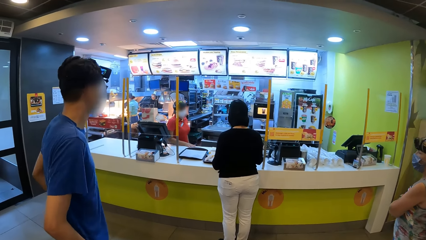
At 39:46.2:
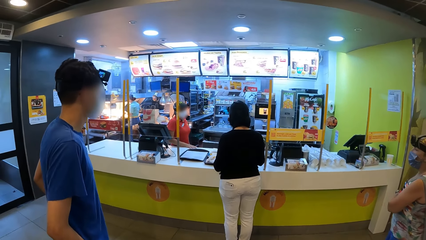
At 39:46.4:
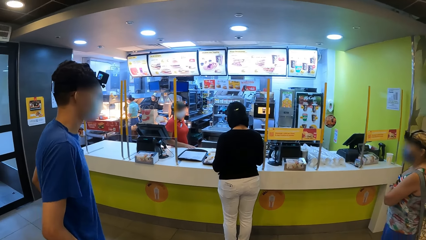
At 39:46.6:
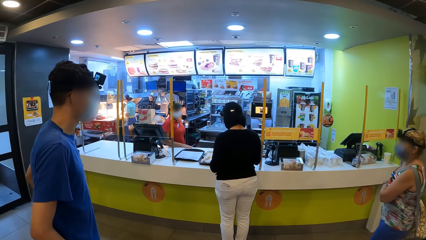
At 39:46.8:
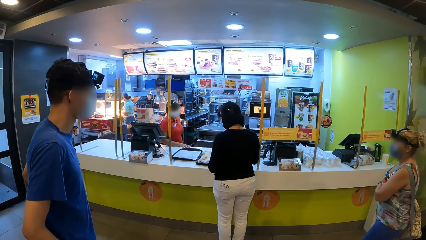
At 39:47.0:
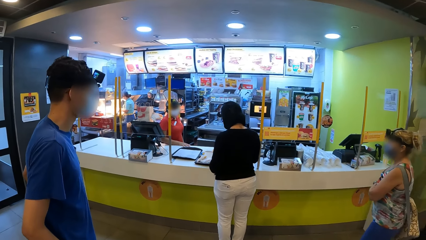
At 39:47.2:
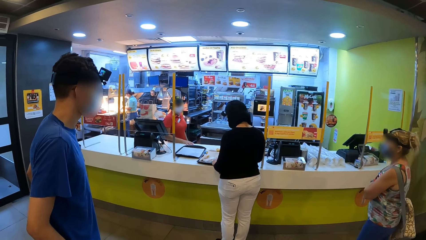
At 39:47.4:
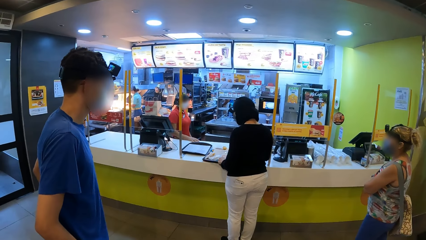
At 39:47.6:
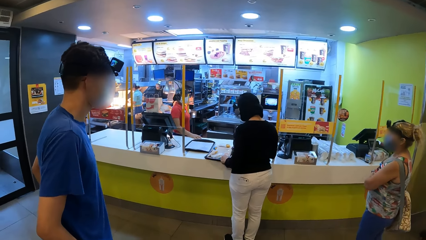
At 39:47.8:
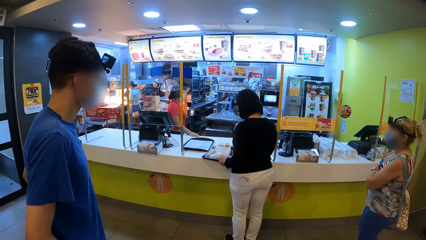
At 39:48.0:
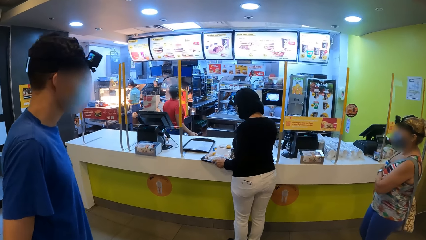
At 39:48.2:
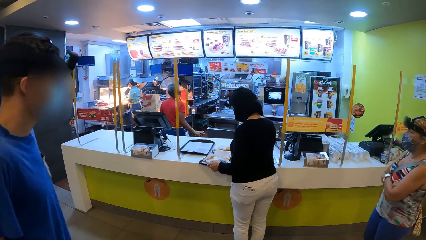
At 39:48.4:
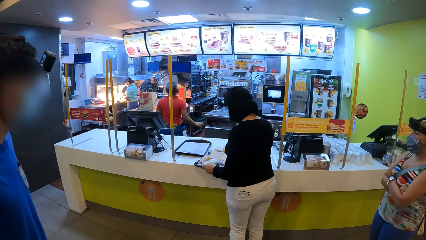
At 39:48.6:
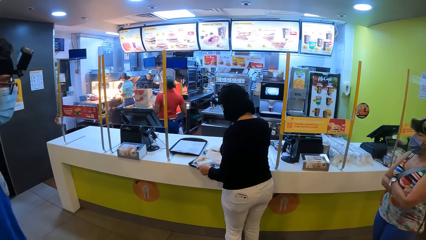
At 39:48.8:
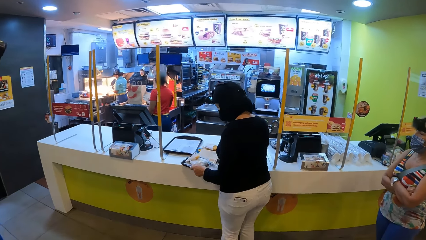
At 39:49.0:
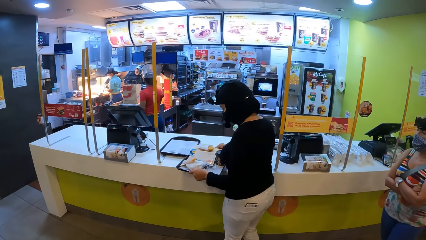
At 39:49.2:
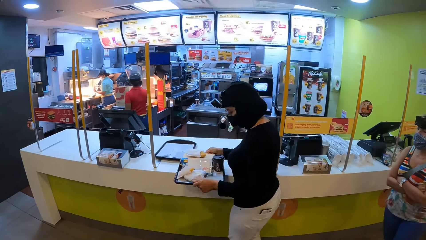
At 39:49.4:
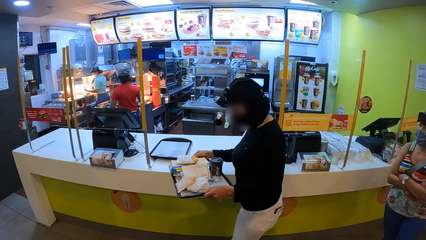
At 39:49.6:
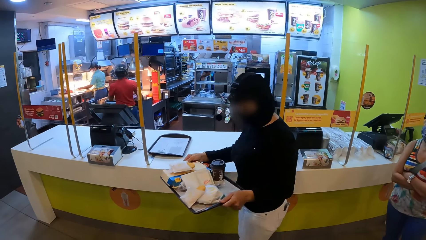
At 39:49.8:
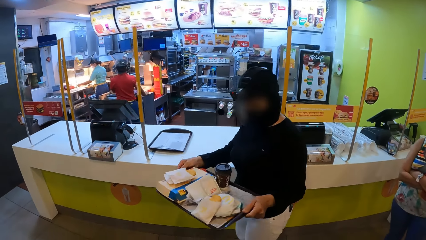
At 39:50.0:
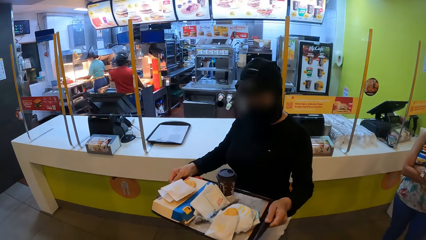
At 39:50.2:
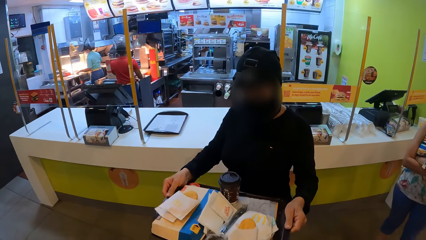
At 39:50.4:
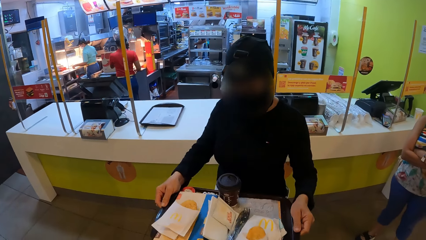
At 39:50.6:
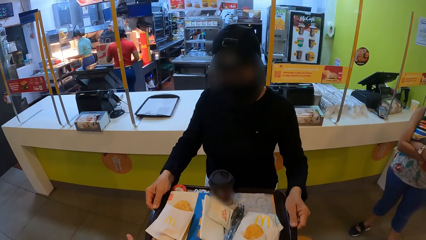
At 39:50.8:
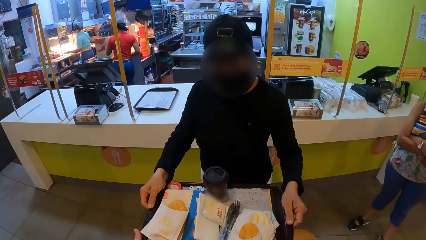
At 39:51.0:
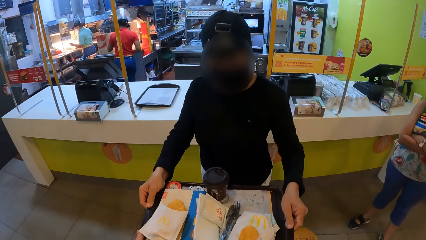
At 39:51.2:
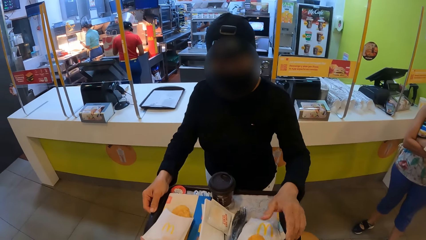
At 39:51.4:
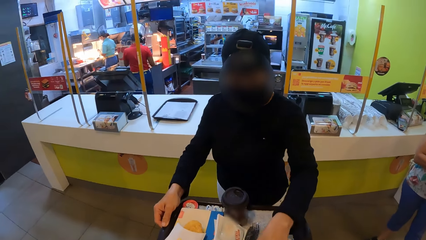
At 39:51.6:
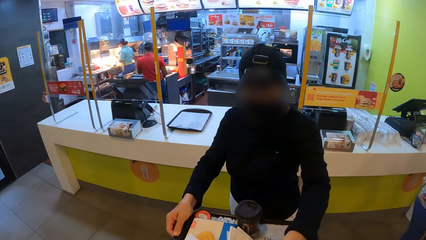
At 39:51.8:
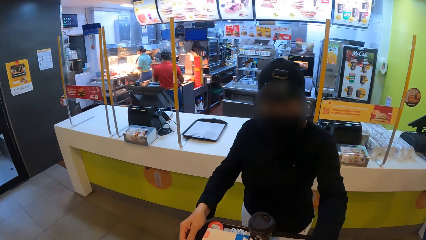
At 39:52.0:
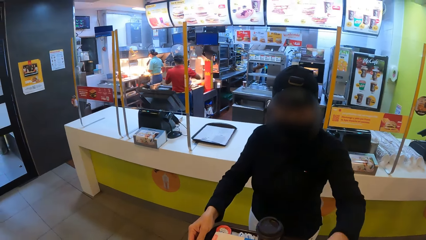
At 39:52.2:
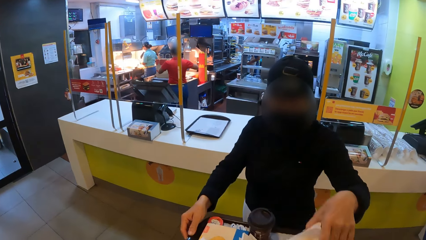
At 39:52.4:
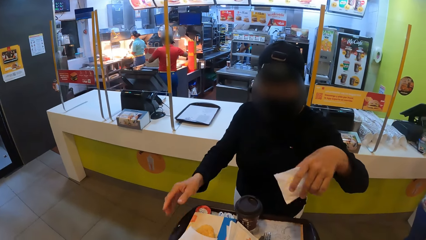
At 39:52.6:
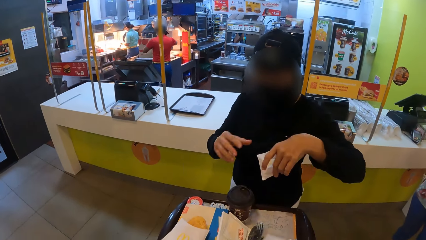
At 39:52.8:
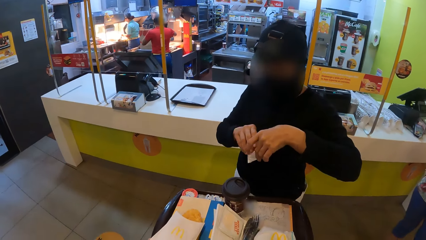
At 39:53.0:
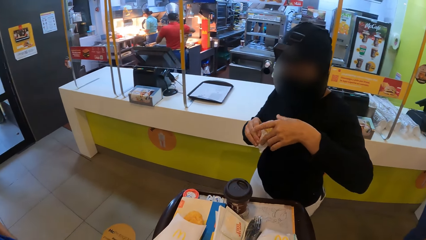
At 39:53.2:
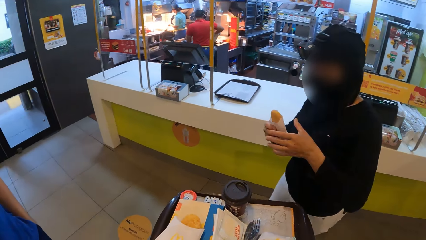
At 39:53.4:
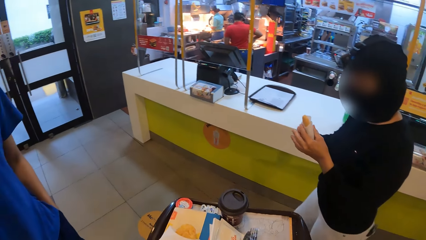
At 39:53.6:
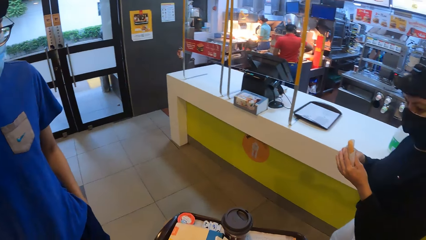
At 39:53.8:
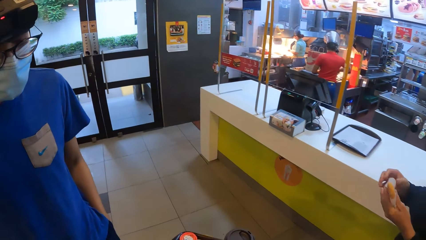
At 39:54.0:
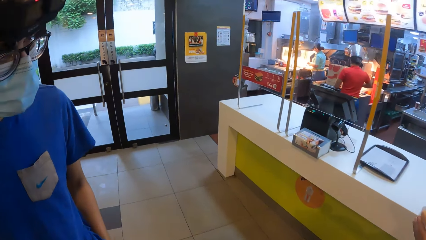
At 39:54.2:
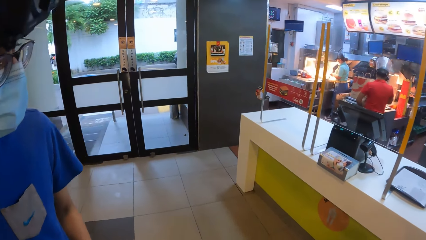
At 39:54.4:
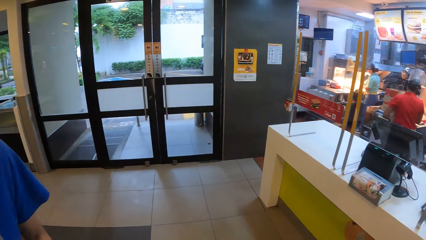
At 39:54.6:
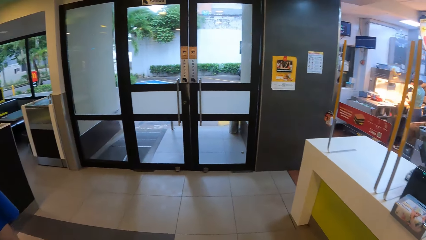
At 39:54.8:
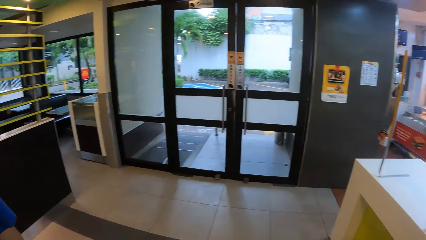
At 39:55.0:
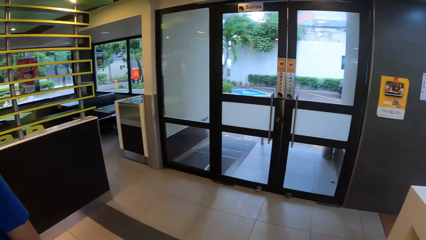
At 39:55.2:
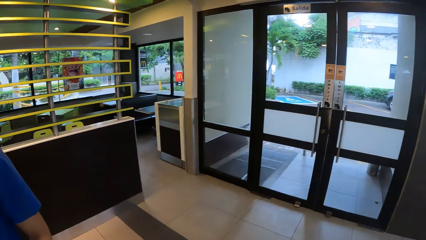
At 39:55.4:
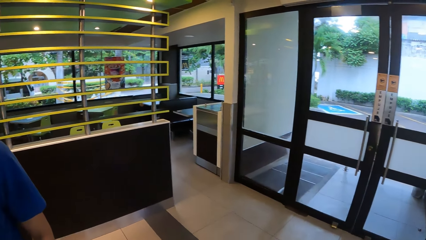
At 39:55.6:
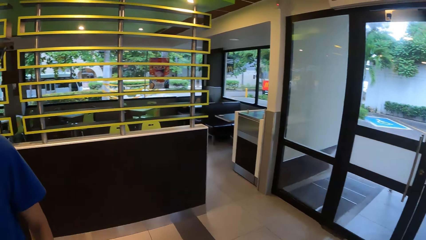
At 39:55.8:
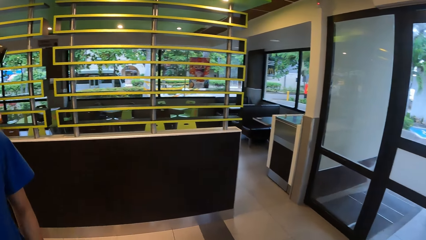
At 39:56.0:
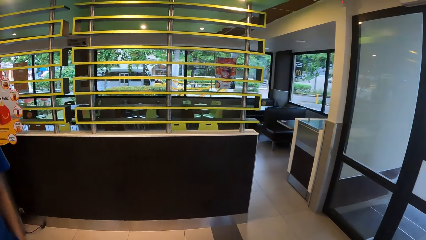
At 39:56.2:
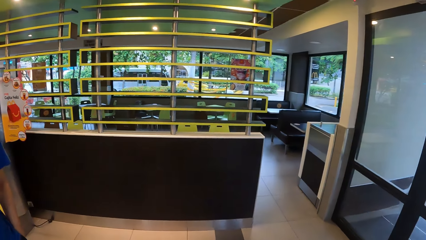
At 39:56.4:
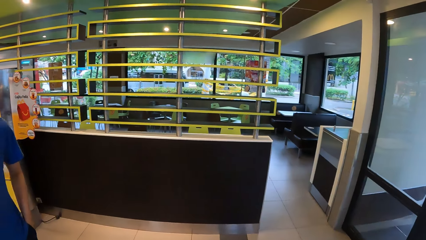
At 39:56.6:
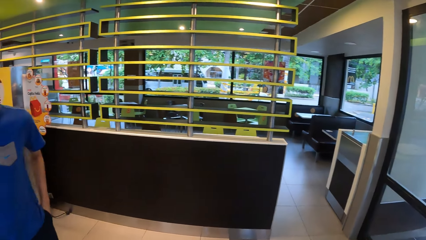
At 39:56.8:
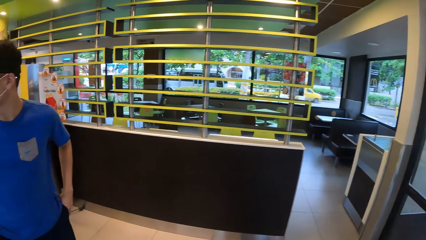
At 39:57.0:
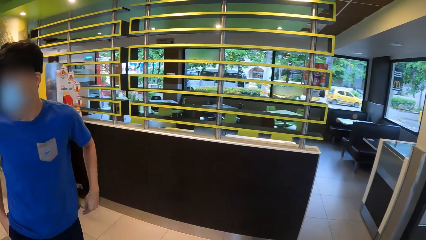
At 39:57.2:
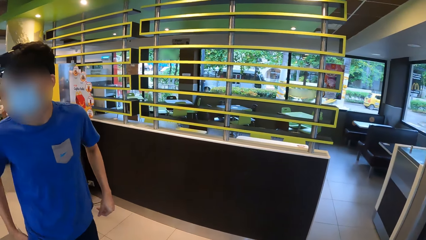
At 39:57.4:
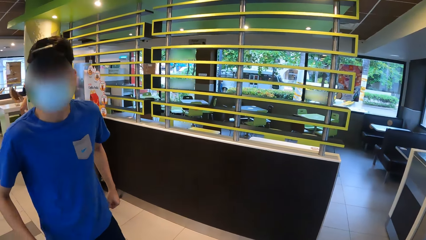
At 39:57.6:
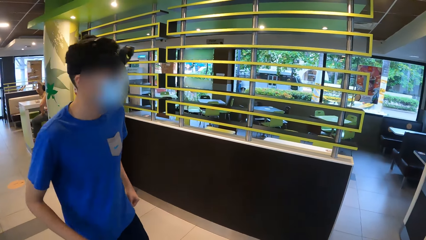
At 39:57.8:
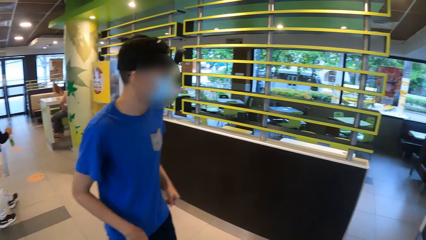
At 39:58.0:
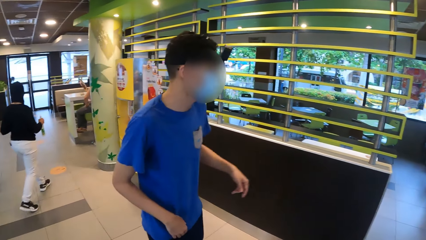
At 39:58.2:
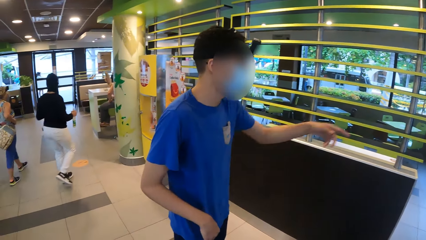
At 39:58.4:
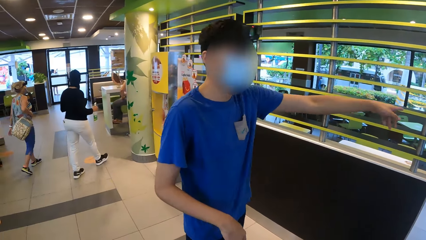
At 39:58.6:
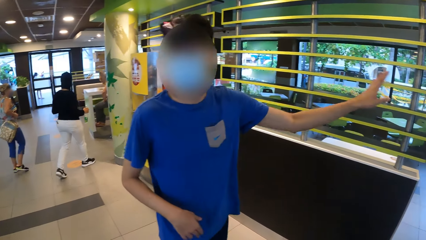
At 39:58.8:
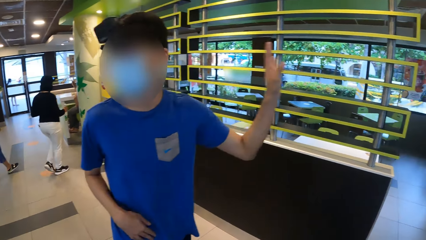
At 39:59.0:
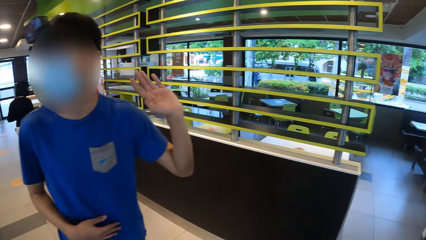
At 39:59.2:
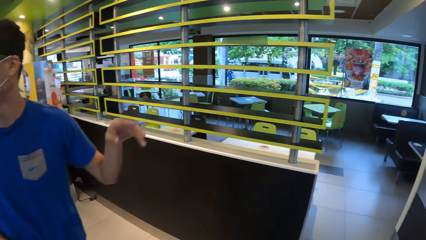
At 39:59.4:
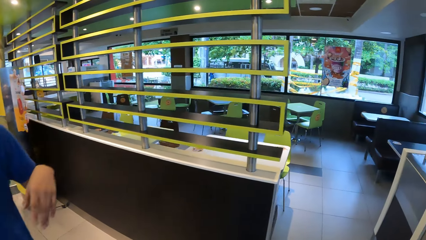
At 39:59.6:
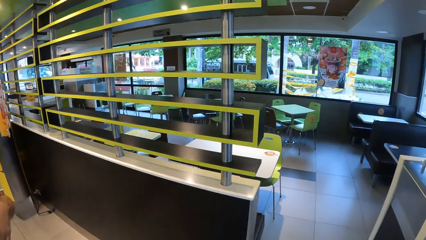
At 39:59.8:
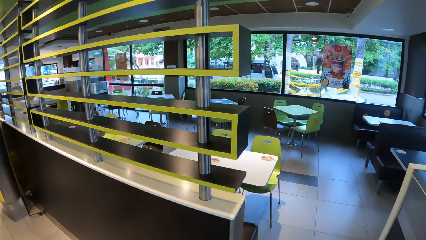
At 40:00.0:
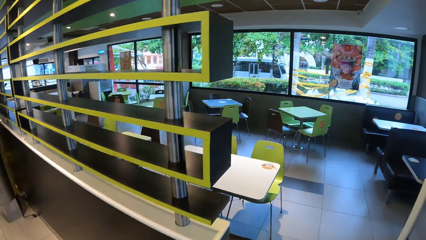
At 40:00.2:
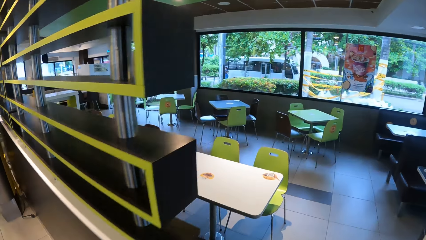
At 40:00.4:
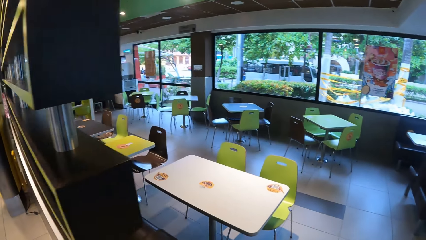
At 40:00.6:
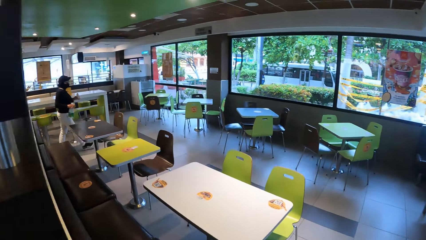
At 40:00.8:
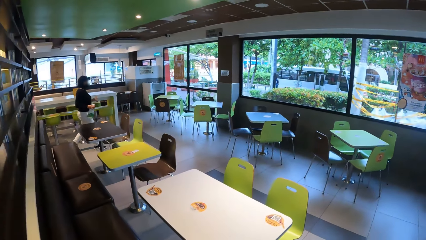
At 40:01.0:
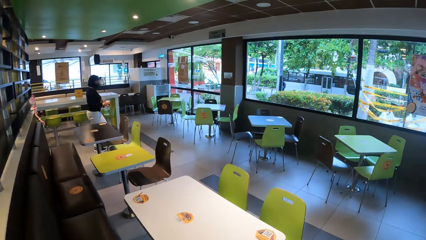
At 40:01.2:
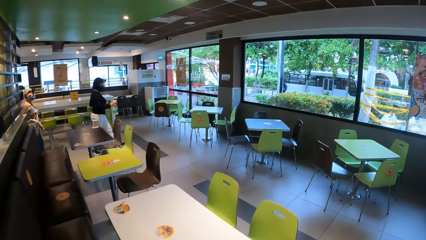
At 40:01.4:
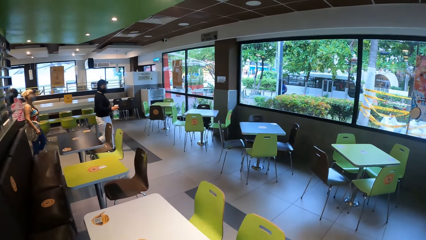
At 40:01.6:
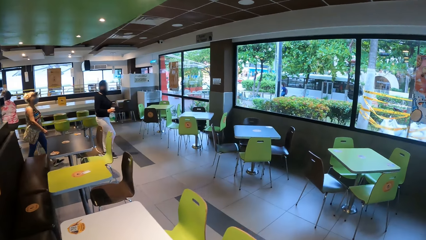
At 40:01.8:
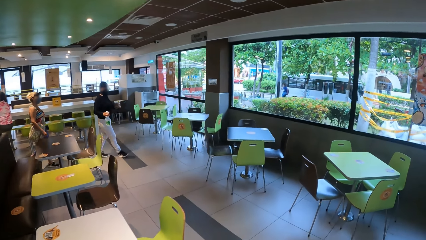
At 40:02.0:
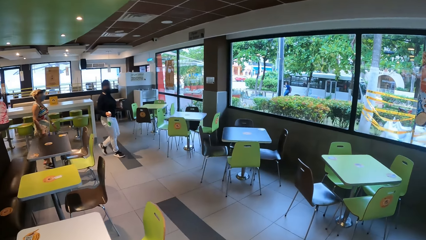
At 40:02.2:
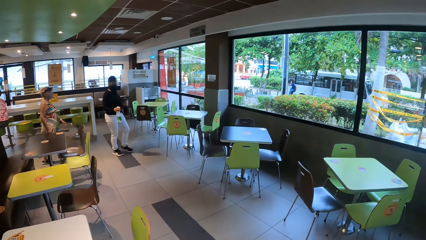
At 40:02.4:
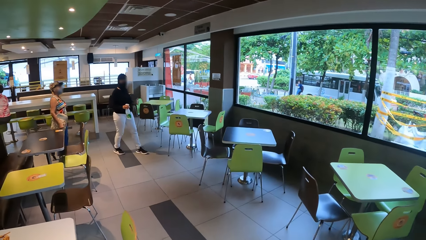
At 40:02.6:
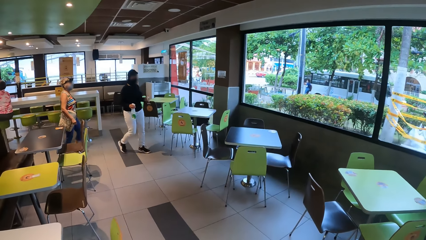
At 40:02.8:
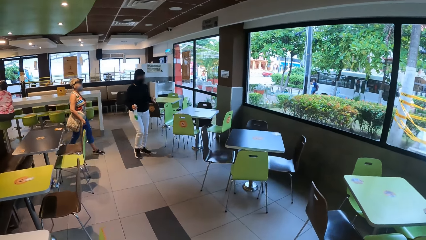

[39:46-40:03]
A woman interacts with another woman. A third woman walks. The camera wearer looks at the first woman. The woman picks a tray from the ordering counter. The camera wearer moves. They look at the woman. The woman walks in the restaurant. The third woman stands. The camera wearer picks the tray from the first woman. The first woman takes a snack and holds the snack. The camera wearer walks around the restaurant. A man walks in the restaurant. The first woman walks. The third woman walks. The man walks. The camera wearer walks around the restaurant.
